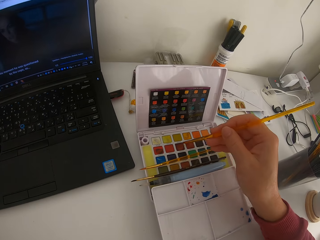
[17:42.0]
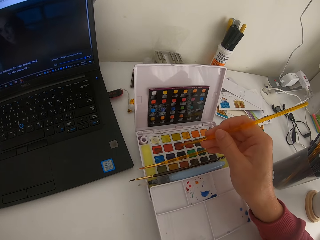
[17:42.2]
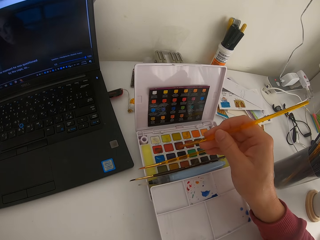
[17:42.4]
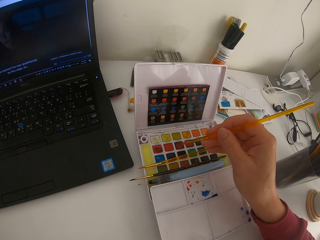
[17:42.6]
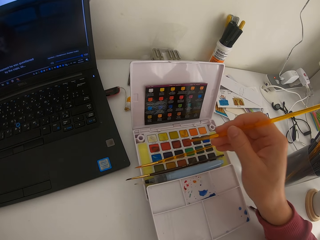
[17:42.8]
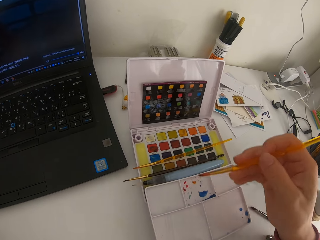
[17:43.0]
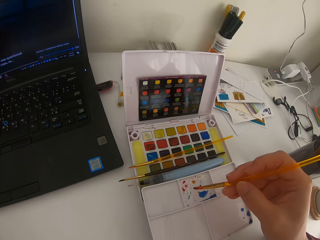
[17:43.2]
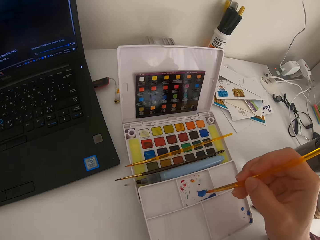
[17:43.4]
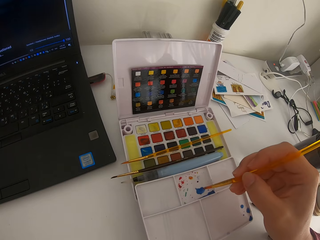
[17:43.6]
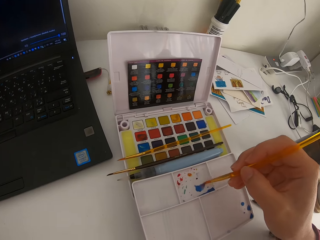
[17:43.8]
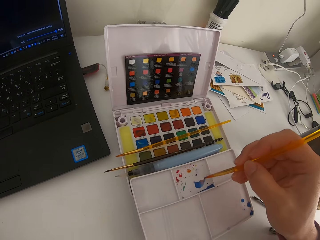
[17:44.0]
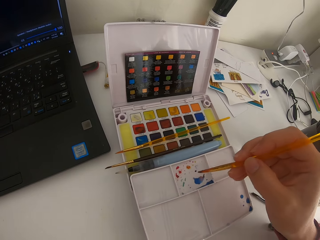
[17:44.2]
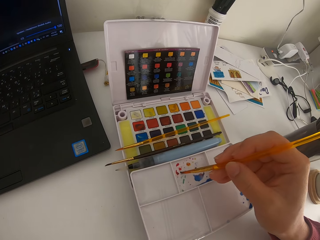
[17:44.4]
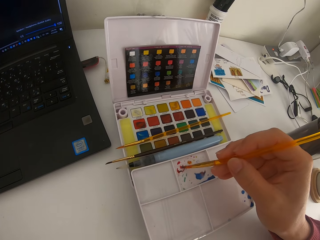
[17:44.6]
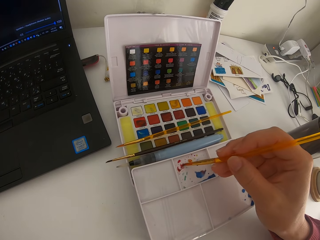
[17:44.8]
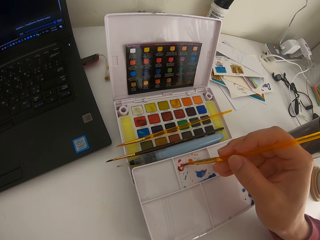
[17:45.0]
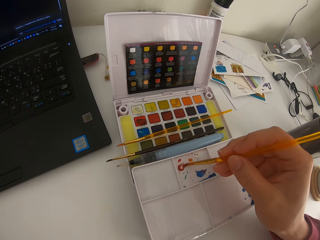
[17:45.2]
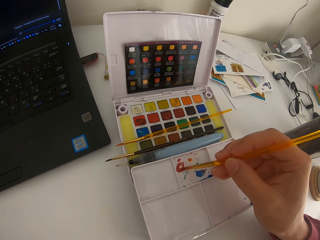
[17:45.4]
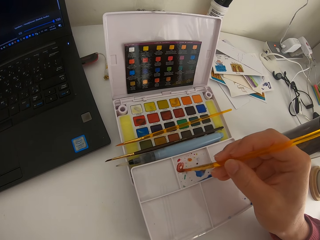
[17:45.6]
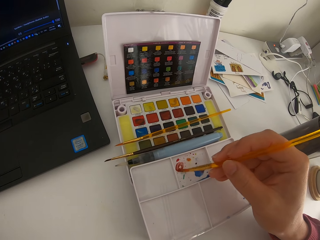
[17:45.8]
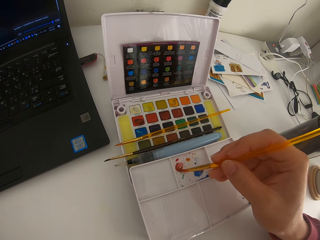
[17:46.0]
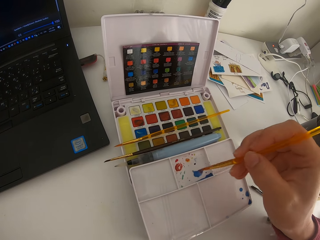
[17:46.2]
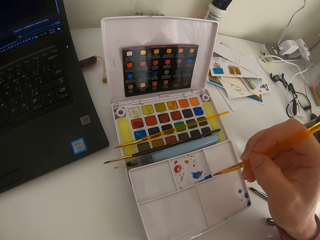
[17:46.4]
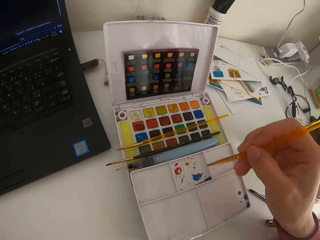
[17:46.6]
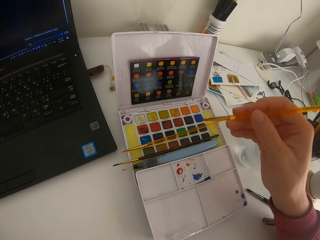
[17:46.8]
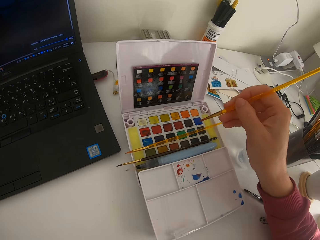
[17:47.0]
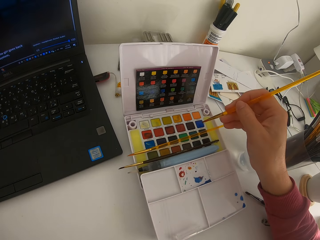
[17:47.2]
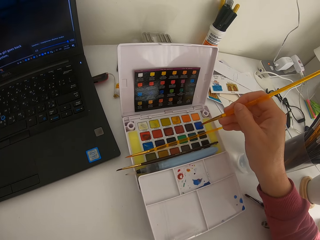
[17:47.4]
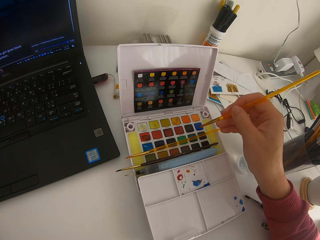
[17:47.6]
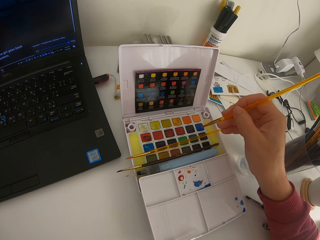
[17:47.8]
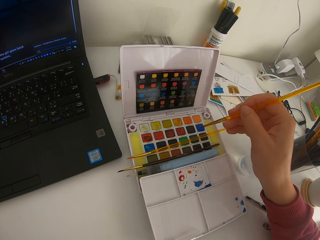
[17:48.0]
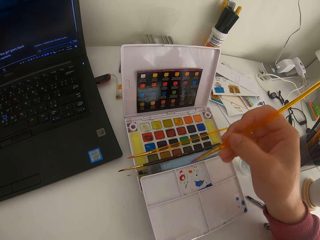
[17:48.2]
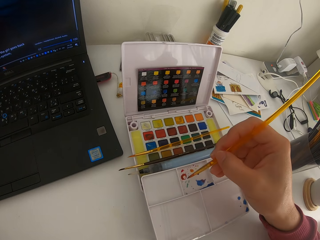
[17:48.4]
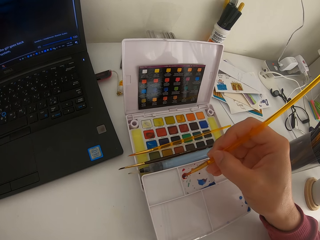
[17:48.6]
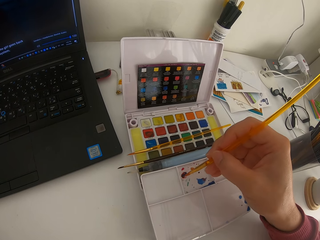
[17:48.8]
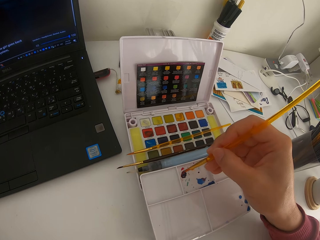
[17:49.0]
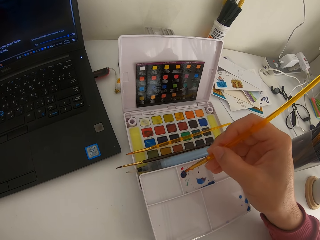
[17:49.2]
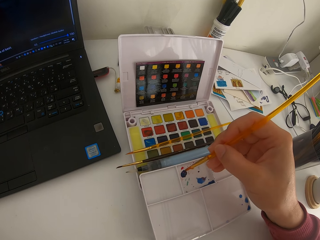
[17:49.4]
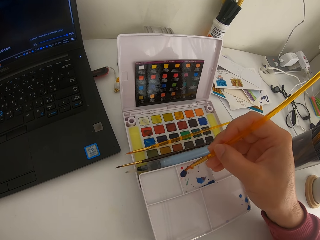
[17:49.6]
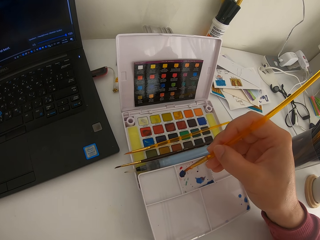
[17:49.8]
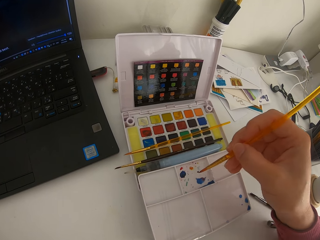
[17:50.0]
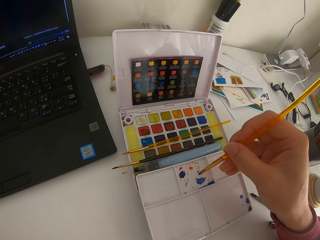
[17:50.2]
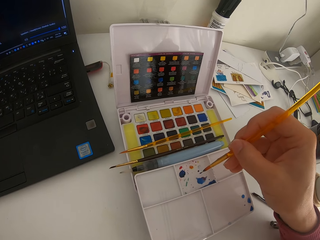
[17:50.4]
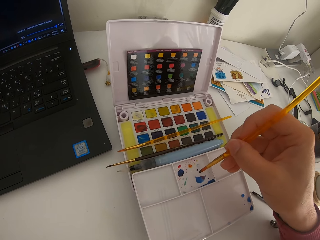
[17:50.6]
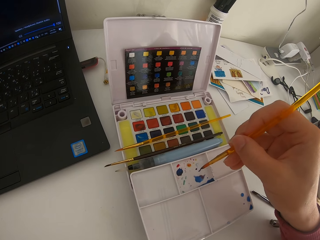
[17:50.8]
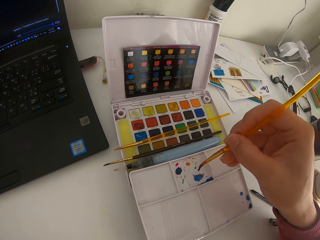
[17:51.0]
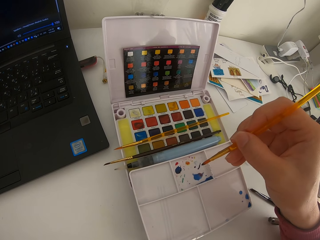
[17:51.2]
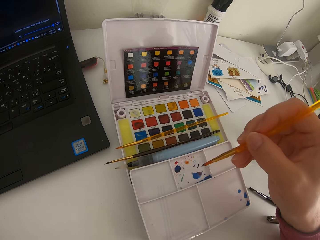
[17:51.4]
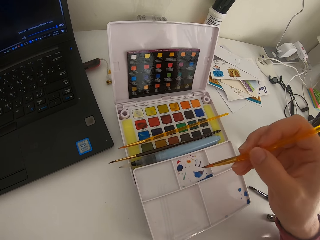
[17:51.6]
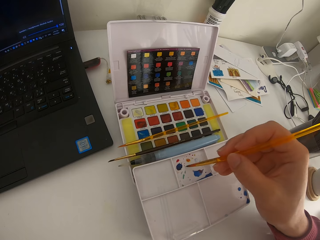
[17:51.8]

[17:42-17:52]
The camera wearer touches the paint brush on solid watercolor. They mix the paint on the paint palette. They touch the paint brush on the solid watercolor.

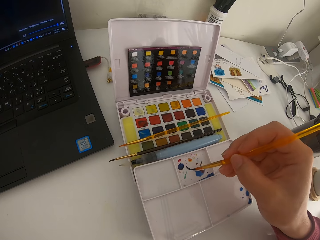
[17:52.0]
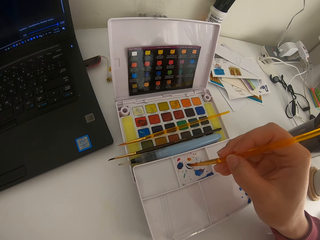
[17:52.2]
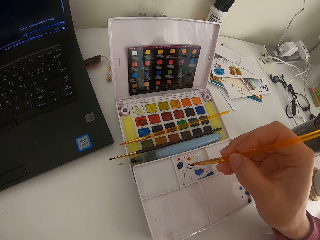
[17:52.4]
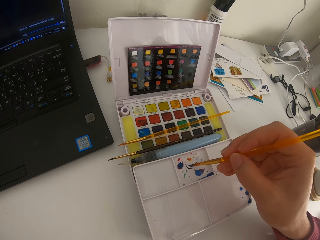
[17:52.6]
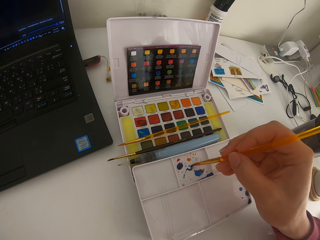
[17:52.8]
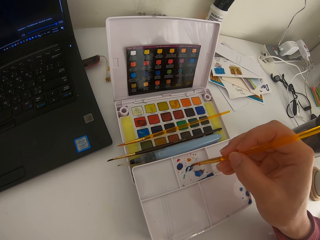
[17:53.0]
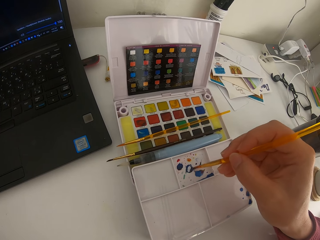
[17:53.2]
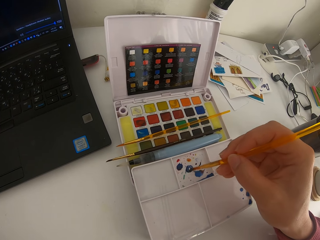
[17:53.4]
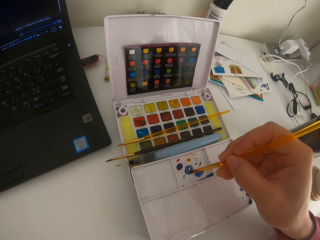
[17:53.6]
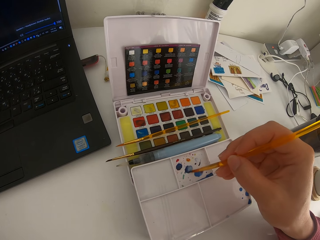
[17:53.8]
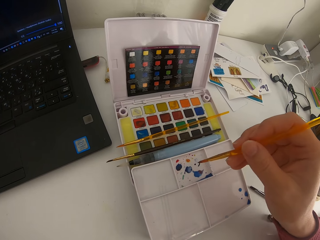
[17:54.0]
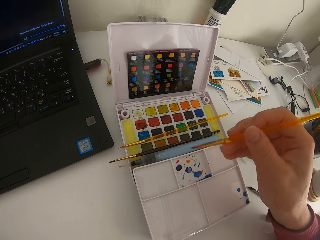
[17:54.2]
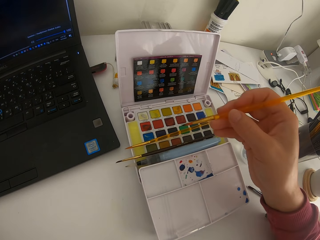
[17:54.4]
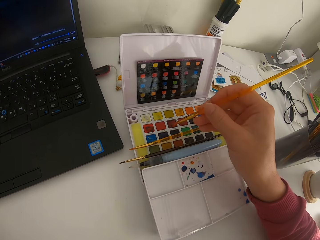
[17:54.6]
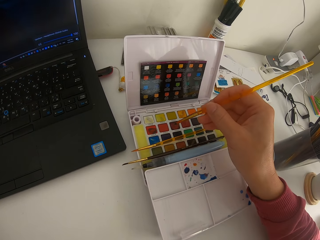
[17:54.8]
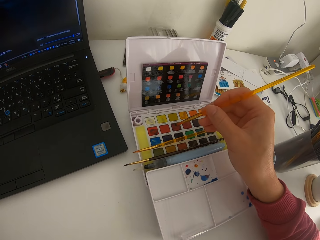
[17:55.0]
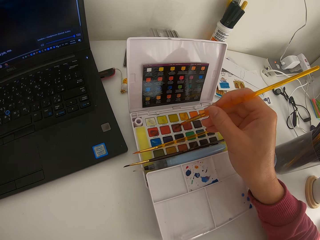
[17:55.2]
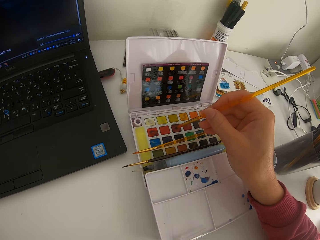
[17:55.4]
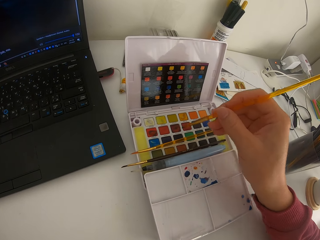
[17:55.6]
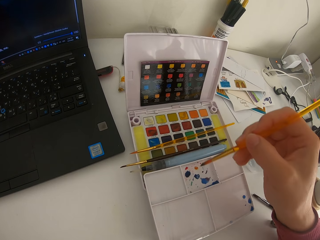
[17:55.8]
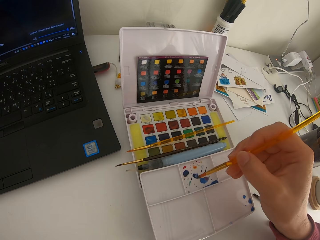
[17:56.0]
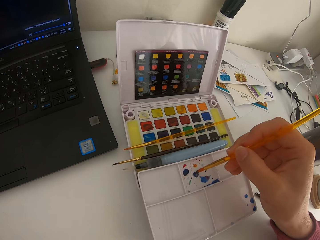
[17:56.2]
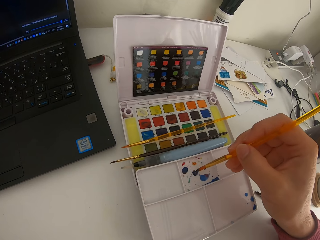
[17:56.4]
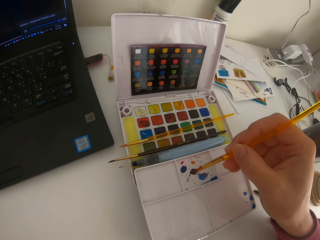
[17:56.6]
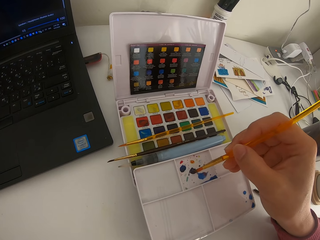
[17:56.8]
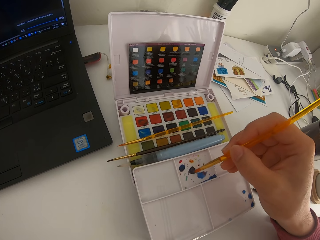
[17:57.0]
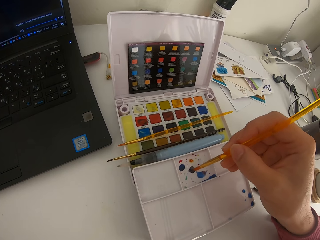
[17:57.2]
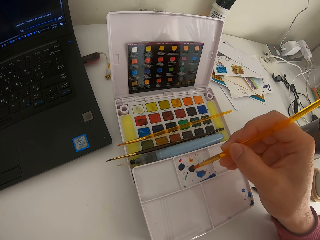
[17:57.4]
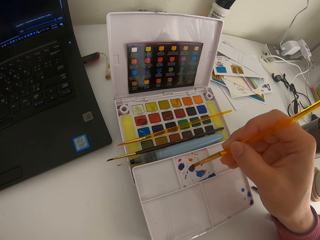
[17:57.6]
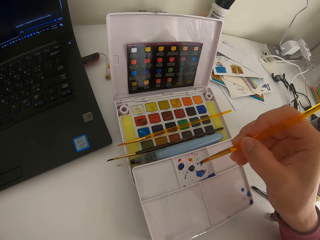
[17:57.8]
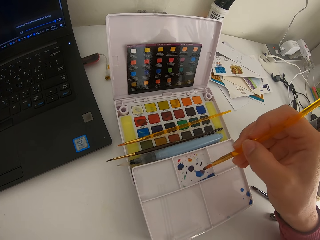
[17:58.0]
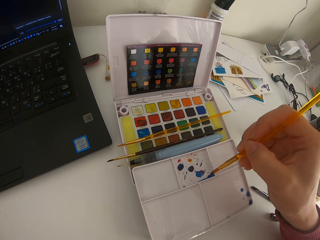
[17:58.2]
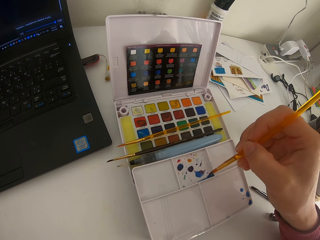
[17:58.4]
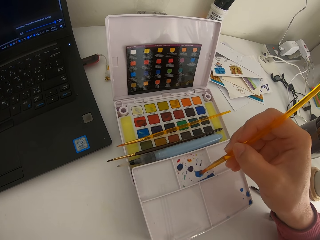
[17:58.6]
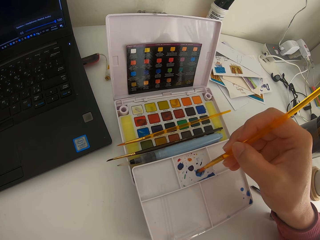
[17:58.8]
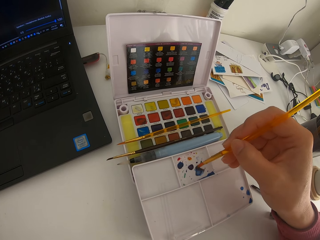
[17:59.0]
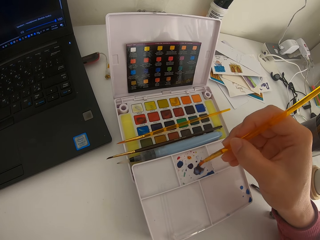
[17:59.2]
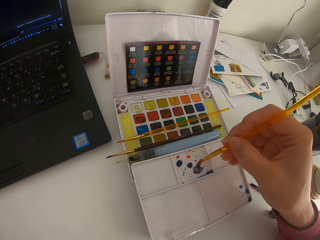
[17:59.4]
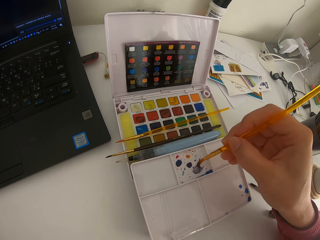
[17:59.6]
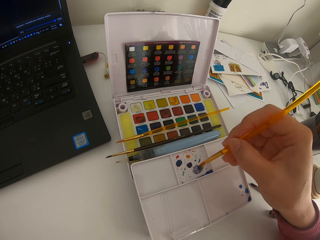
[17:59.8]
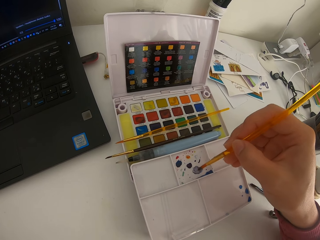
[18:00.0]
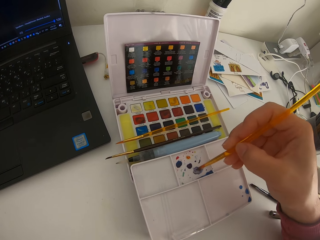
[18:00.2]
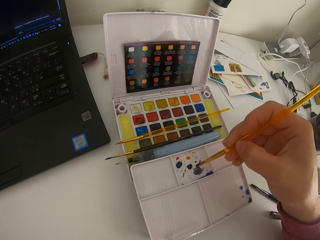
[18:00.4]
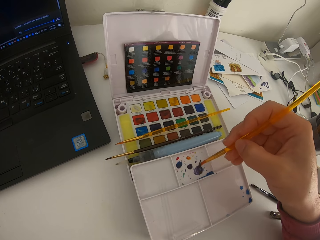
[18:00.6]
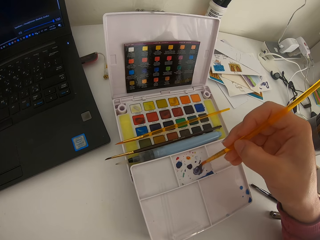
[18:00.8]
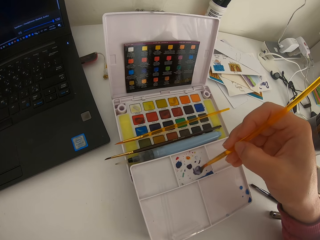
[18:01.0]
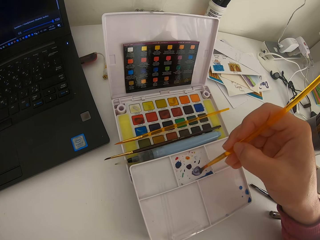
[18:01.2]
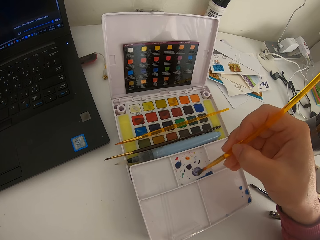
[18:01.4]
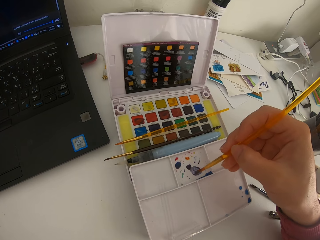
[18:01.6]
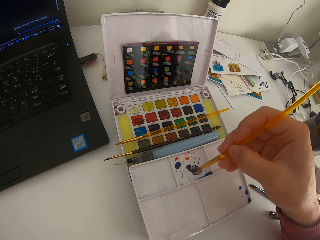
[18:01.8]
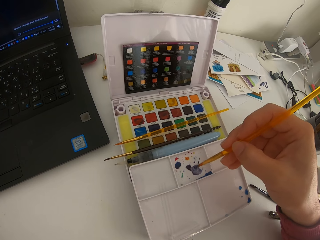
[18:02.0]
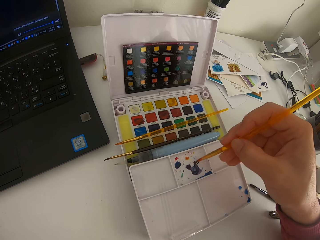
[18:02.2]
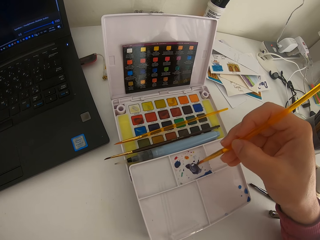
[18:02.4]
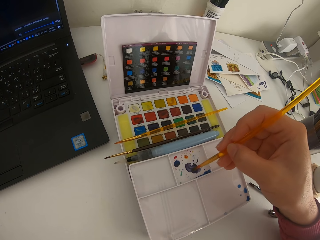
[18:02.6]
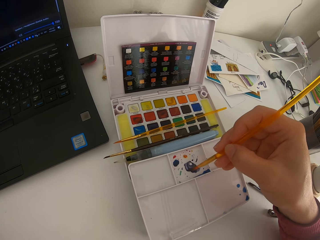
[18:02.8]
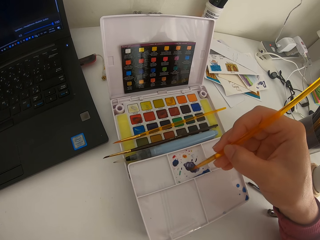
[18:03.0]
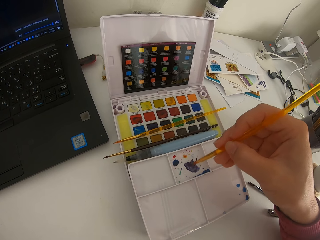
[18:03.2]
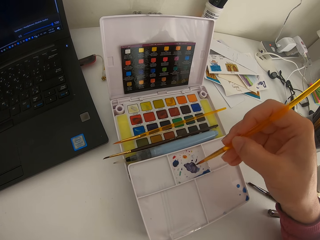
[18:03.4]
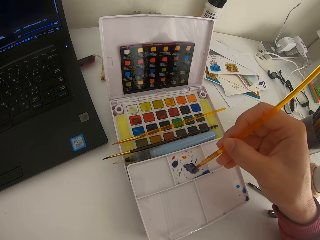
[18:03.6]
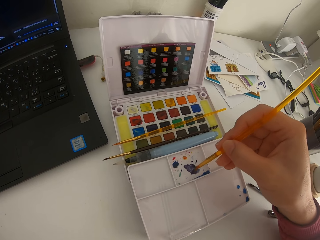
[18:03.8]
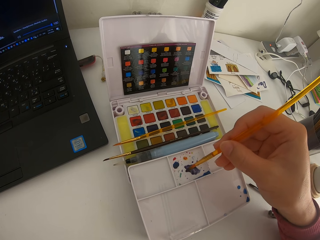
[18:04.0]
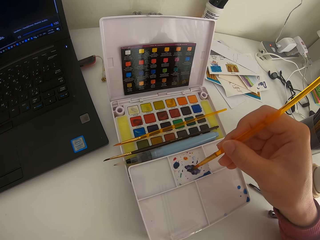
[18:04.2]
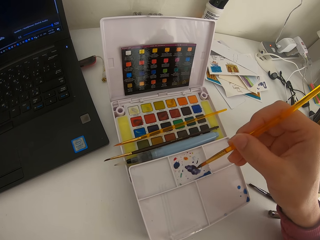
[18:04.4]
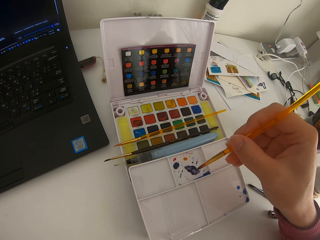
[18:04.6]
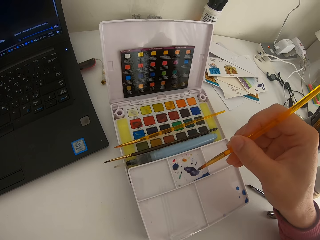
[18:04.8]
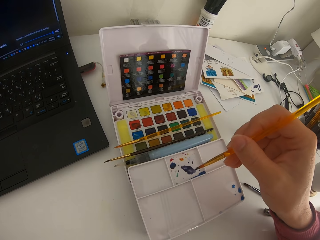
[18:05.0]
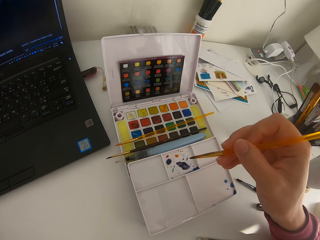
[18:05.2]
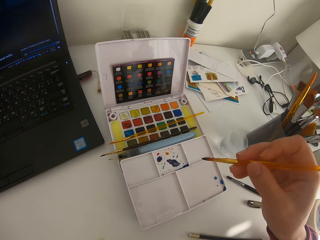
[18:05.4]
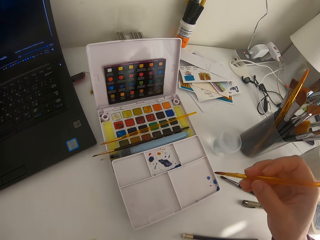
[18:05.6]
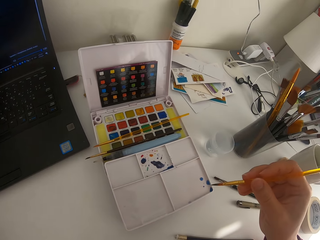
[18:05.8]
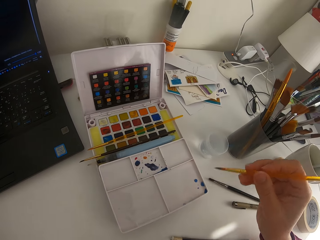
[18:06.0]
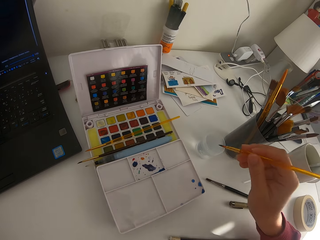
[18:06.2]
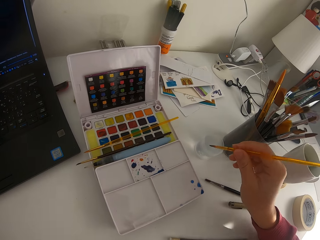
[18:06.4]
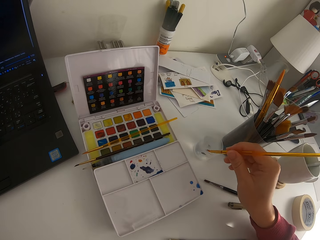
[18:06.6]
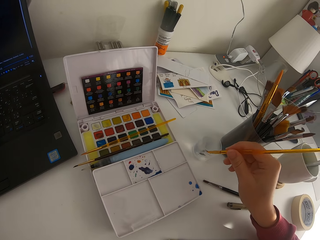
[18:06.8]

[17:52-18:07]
The camera wearer mixes the paint on the paint palette. They touch the paint brush on the solid watercolor. They mix the paint on the paint palette.
